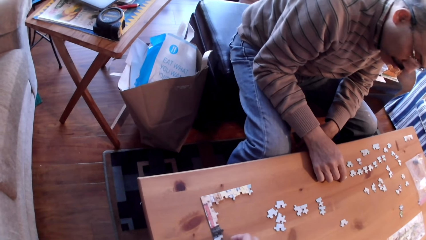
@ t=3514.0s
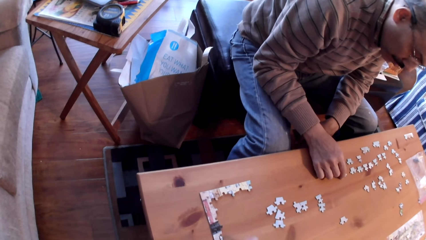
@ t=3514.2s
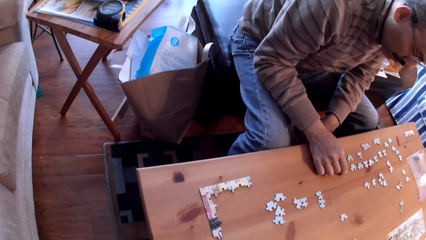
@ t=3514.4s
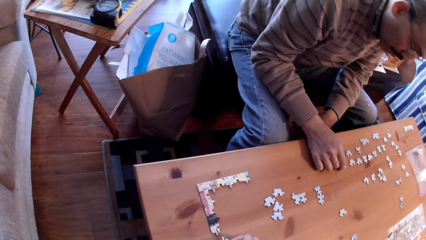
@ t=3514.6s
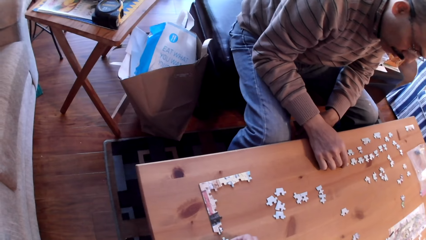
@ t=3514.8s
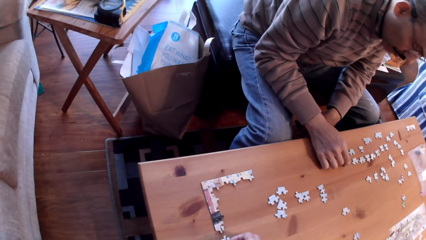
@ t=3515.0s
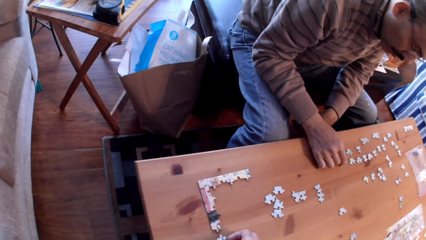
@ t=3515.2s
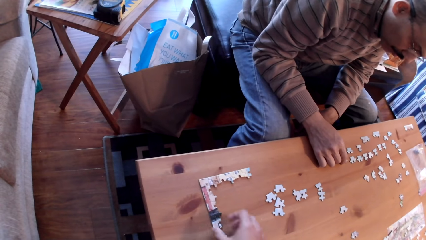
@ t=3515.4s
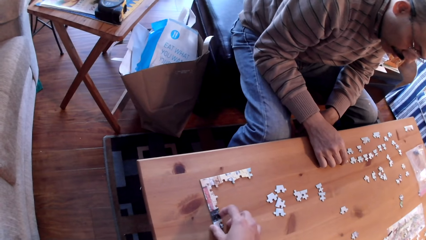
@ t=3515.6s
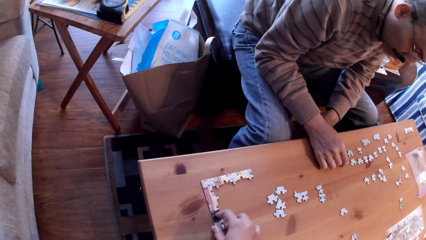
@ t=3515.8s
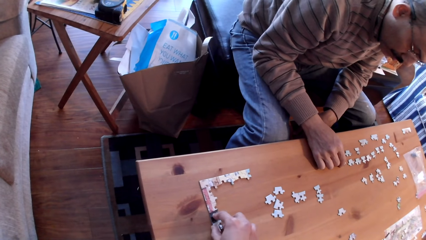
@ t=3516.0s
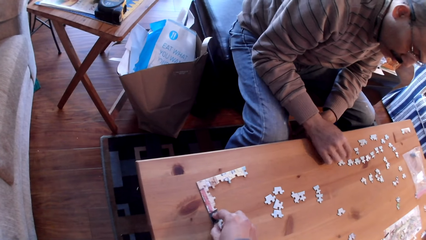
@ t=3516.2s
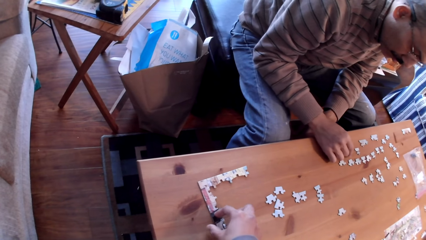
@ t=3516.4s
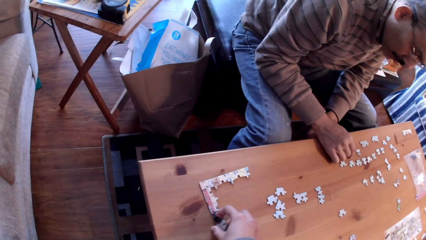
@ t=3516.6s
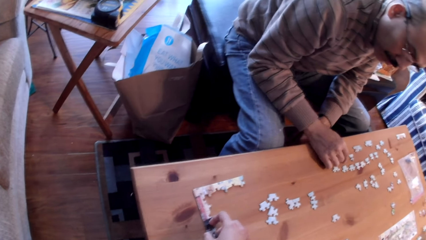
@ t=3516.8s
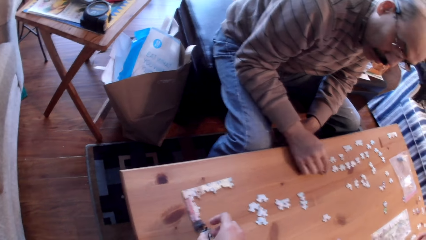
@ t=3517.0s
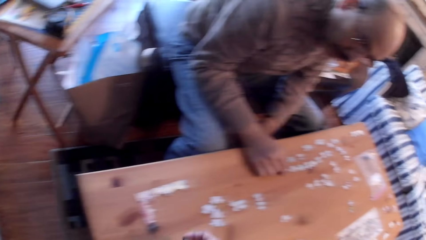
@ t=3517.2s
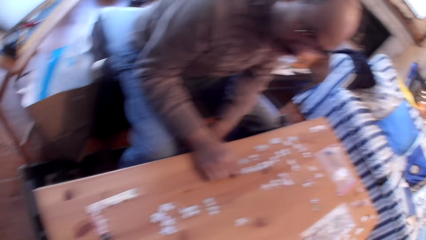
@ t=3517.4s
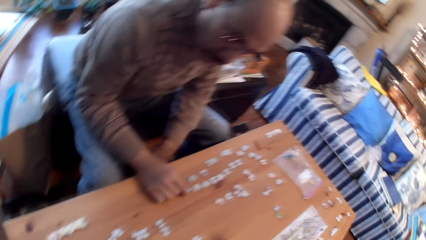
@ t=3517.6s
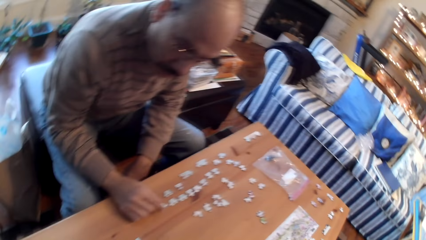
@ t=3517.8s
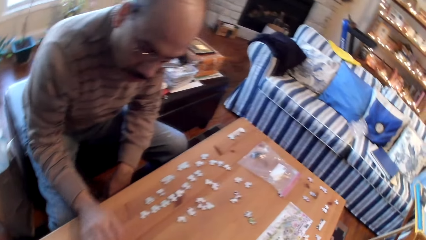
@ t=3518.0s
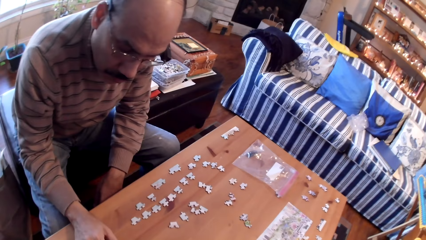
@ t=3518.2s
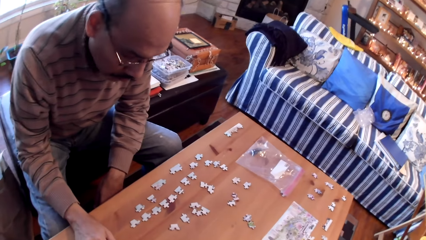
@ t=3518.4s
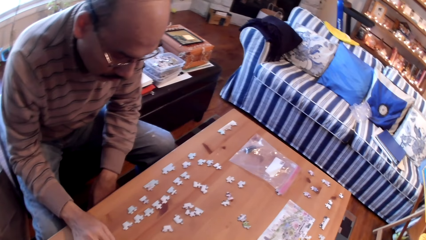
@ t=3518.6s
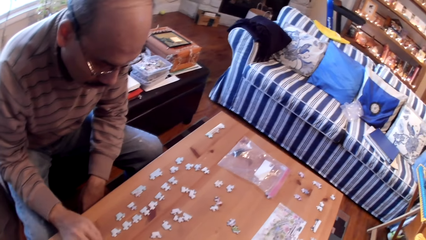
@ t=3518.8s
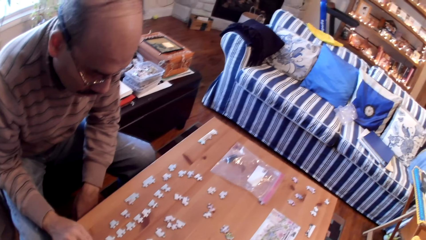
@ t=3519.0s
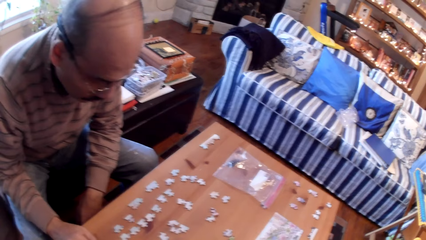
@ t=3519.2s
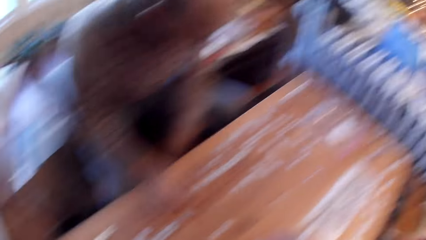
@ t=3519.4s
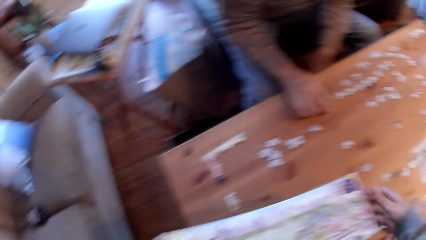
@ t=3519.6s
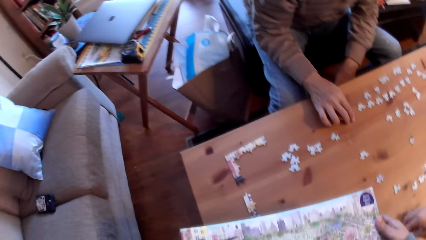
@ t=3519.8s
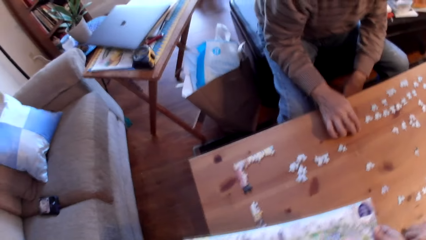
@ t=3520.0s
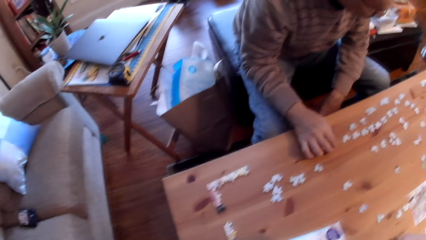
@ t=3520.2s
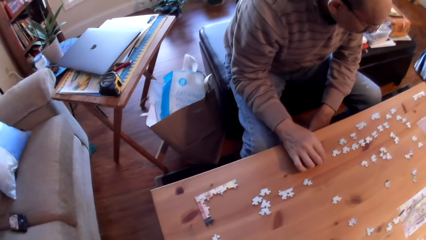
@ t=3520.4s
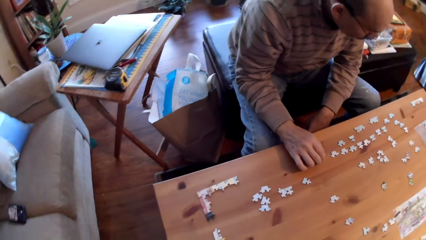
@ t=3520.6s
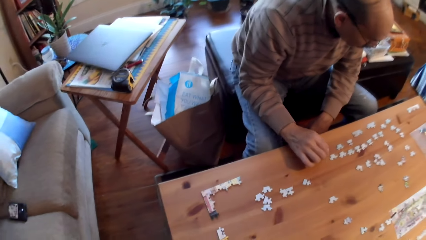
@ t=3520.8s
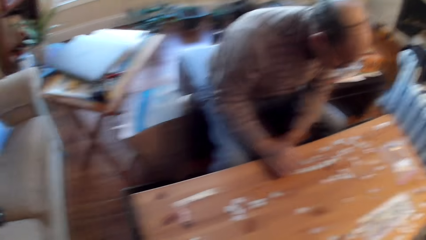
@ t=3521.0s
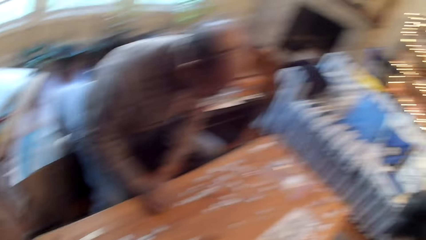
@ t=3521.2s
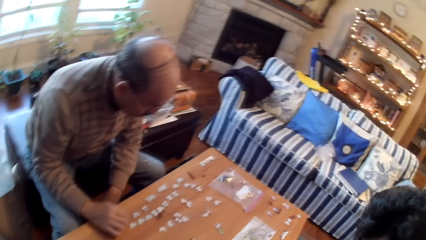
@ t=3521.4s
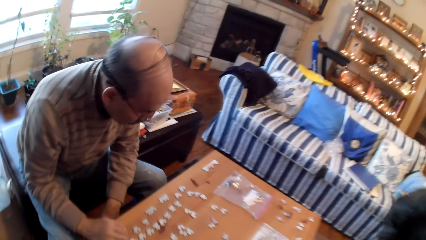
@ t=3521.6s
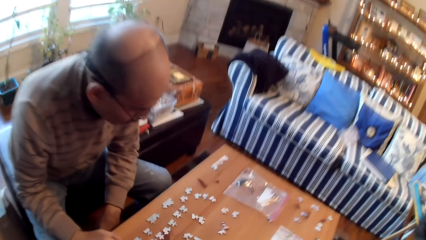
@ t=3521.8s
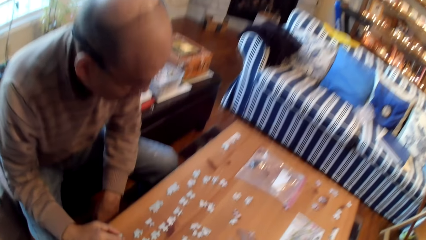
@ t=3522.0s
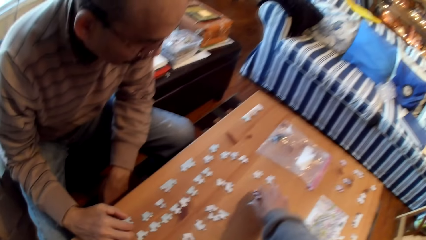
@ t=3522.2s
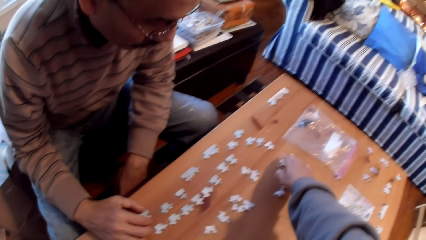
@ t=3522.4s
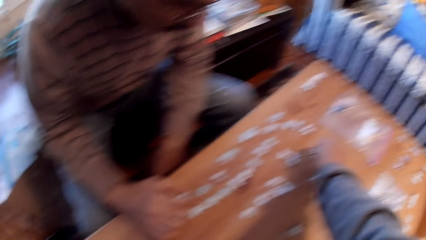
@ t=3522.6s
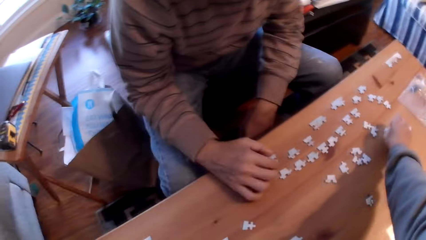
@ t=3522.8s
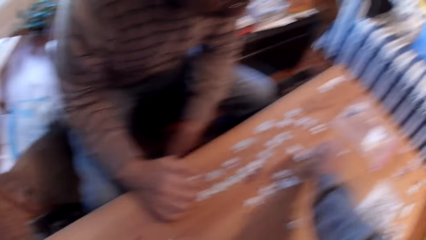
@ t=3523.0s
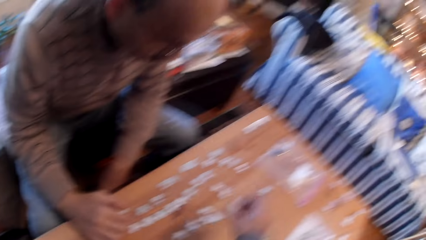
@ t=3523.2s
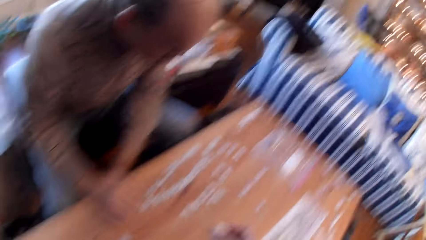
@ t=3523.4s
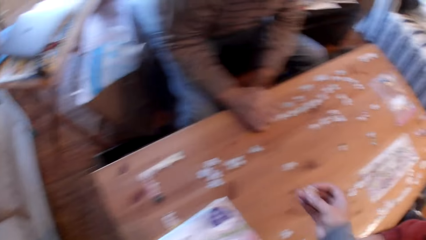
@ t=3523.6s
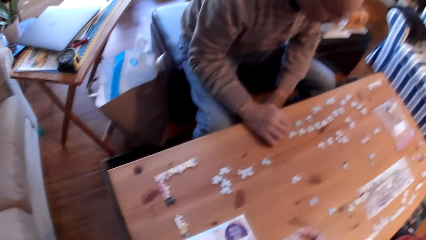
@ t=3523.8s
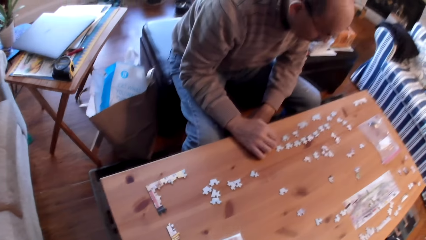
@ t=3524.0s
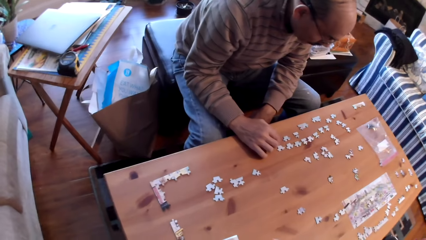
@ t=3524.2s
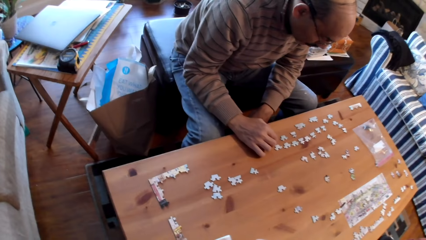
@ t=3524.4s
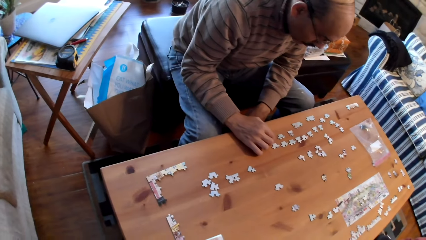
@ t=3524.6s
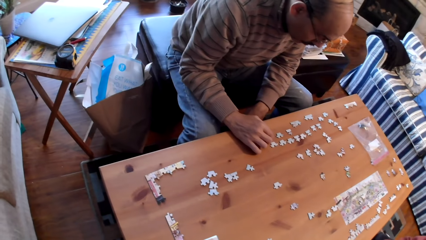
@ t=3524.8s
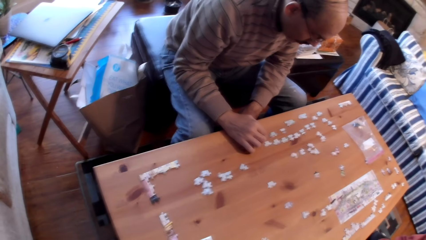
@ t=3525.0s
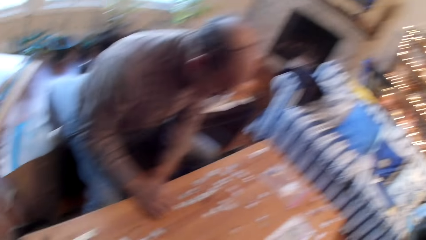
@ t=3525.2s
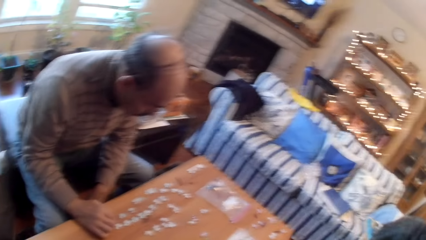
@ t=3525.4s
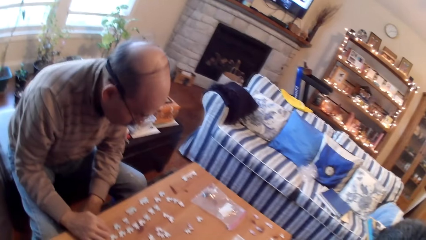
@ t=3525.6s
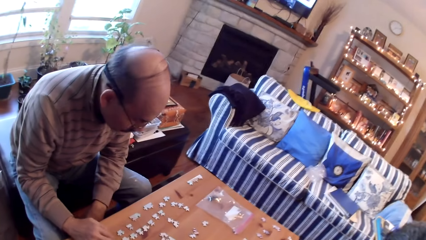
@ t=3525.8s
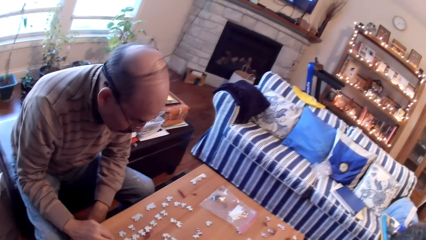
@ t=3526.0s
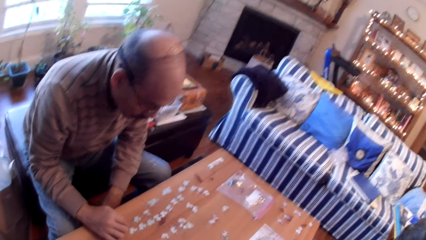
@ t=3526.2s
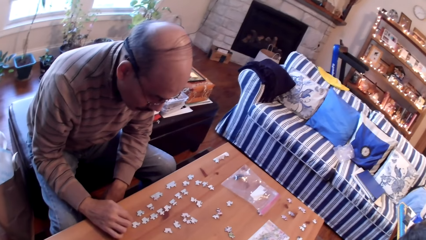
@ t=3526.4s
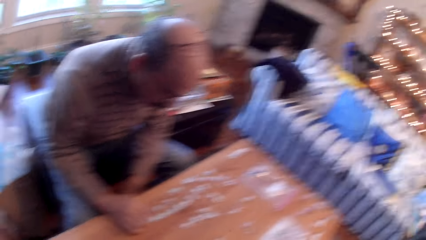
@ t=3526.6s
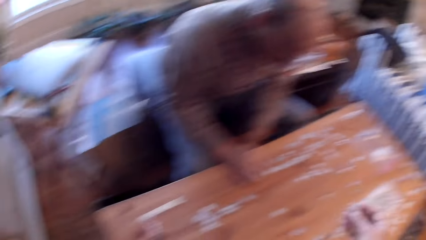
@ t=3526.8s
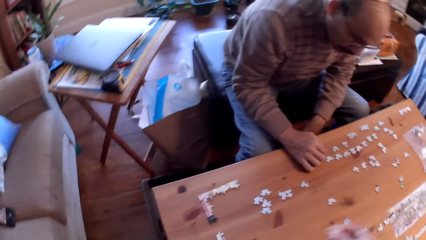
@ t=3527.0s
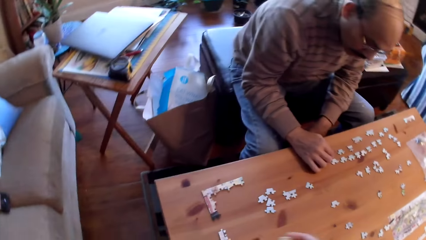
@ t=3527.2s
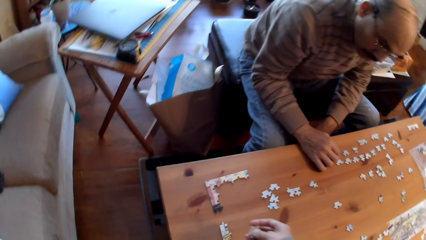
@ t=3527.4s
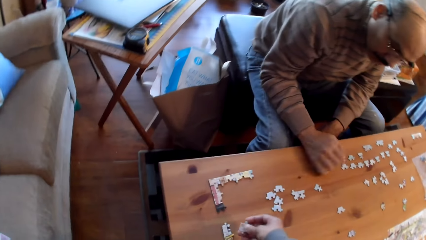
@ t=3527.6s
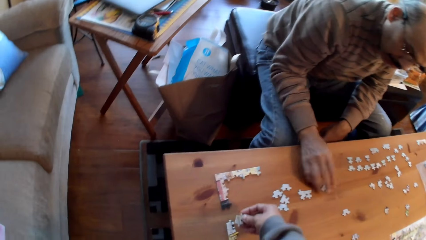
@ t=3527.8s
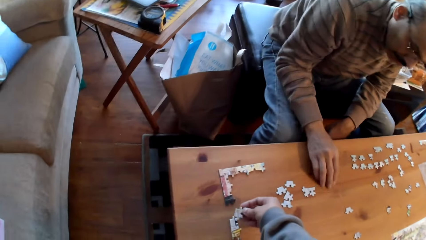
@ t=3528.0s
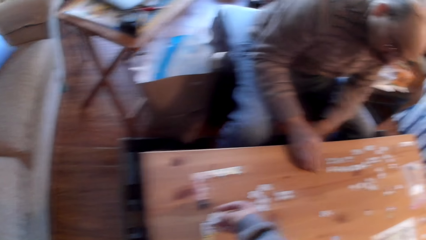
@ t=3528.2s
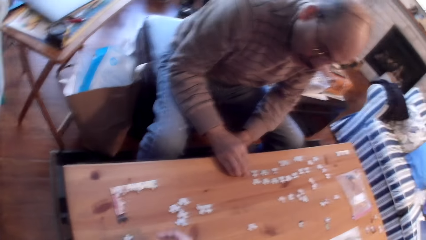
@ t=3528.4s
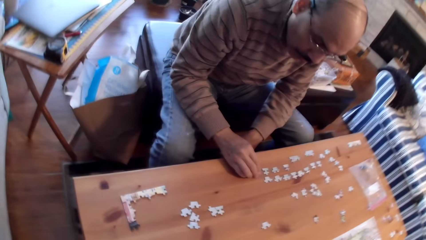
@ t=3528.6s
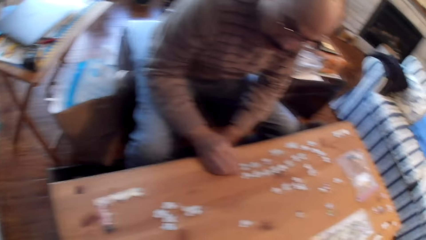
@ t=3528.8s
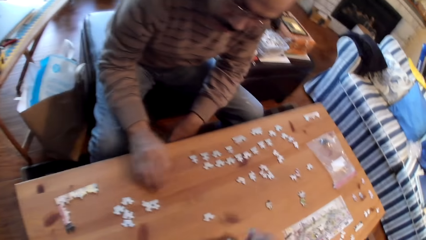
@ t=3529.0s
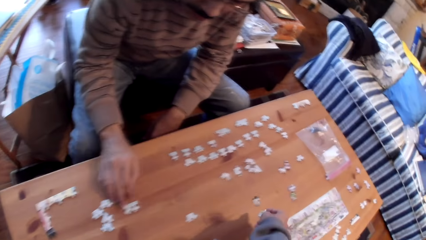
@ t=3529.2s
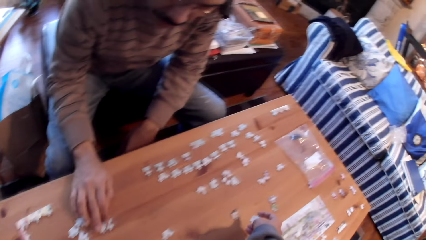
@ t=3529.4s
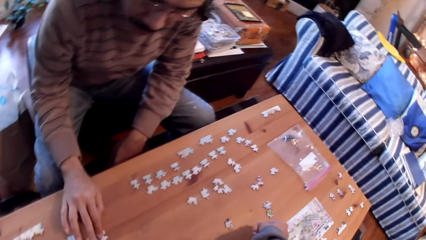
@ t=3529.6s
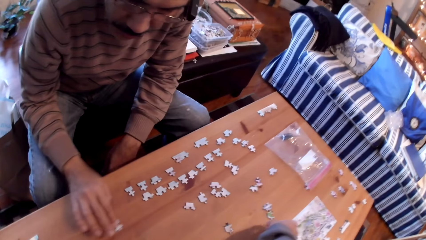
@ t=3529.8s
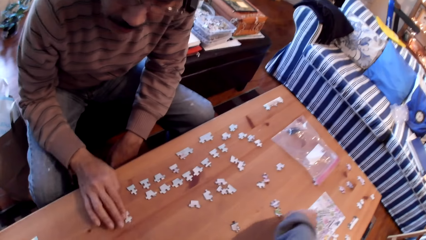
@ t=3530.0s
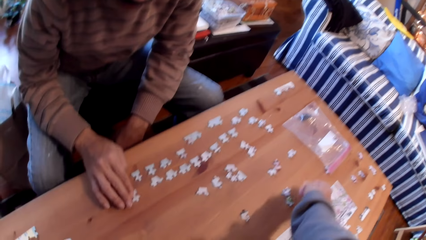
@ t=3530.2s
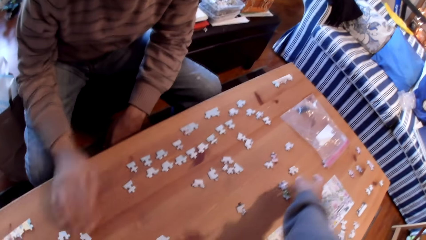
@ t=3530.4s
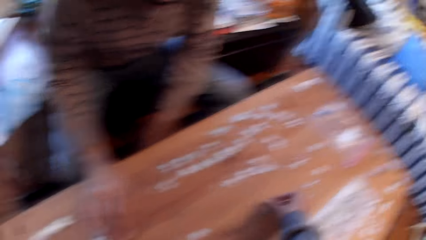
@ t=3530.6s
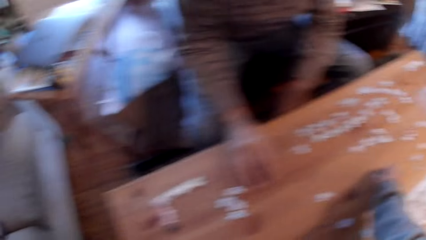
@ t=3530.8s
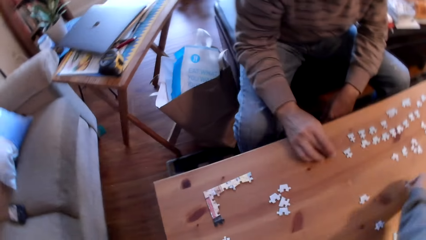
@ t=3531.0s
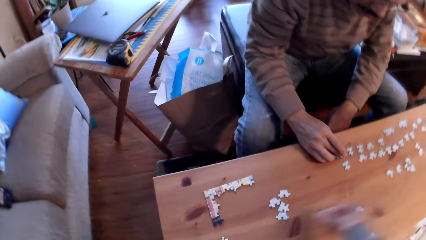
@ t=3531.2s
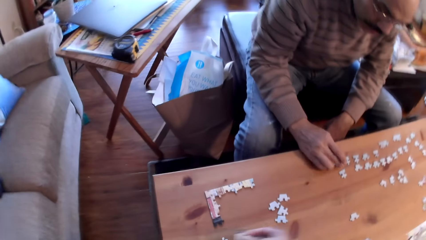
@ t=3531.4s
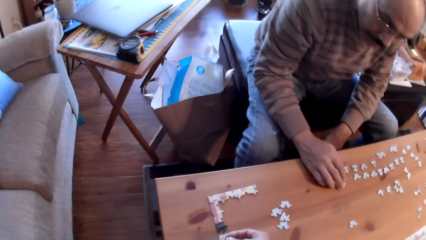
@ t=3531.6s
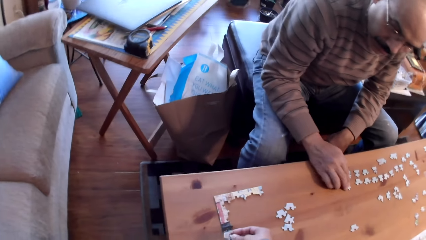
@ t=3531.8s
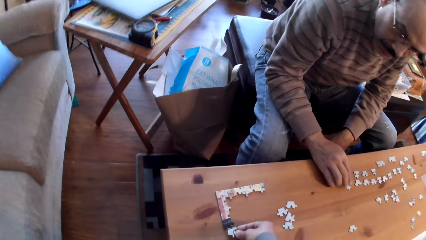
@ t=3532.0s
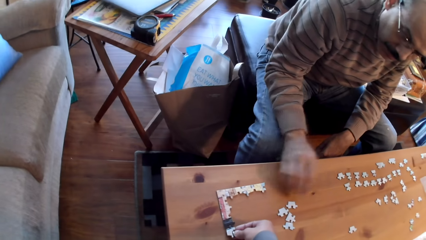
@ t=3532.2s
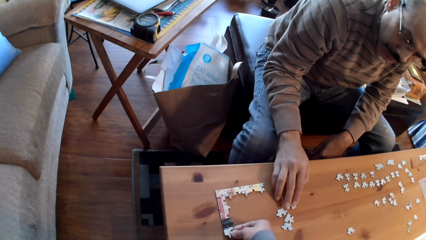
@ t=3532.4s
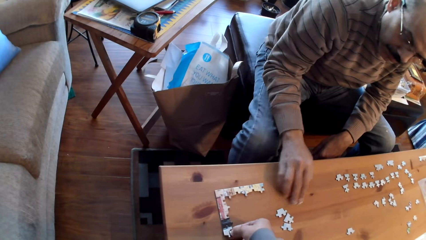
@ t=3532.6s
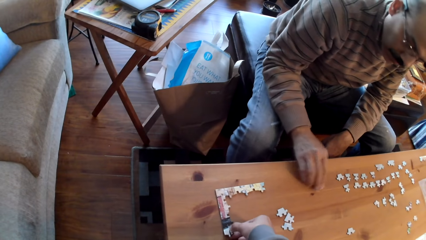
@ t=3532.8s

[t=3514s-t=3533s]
The camera wearer holds a card on the table. They pick up a puzzle card from the table. They put down the puzzle cards on the table. They pick up a puzzle card.
